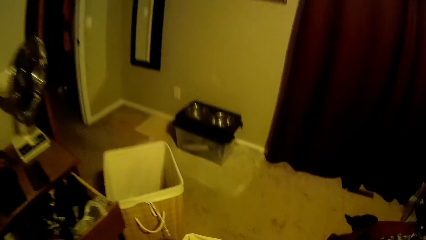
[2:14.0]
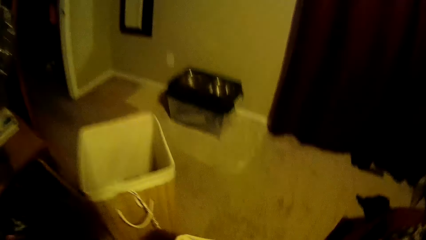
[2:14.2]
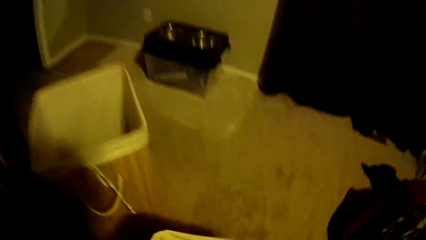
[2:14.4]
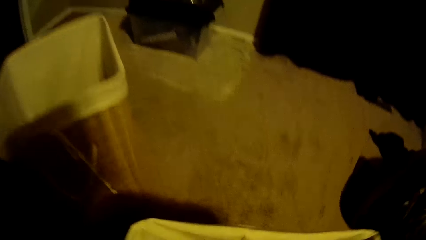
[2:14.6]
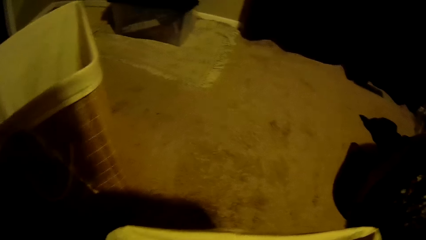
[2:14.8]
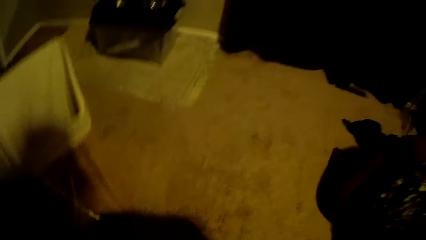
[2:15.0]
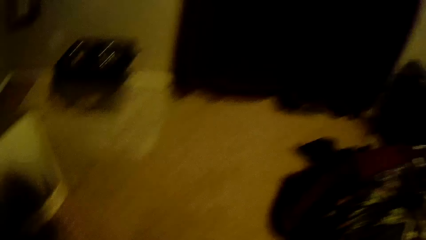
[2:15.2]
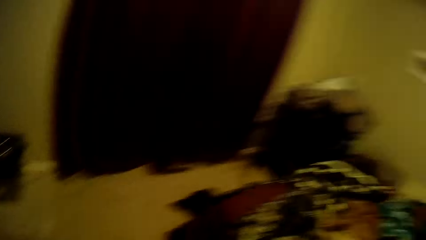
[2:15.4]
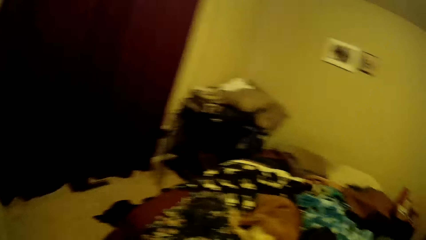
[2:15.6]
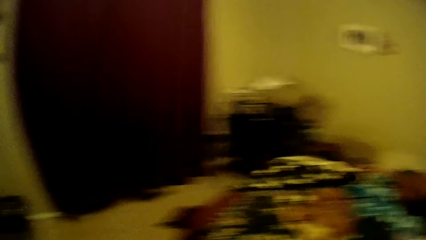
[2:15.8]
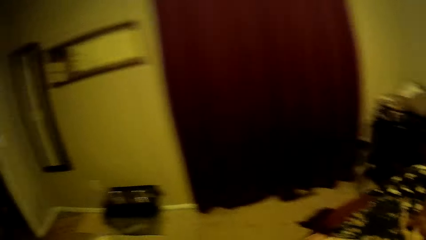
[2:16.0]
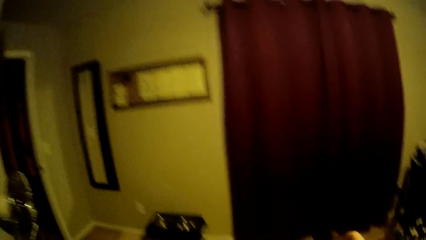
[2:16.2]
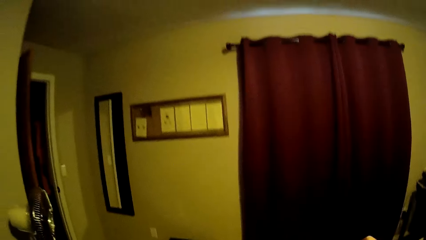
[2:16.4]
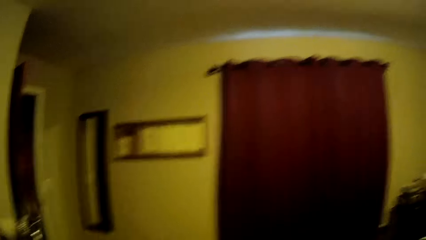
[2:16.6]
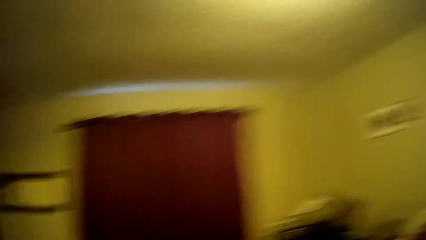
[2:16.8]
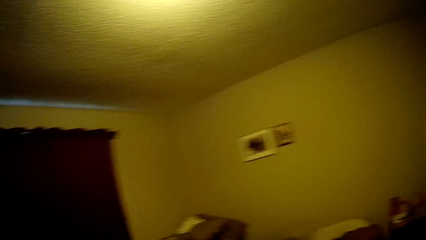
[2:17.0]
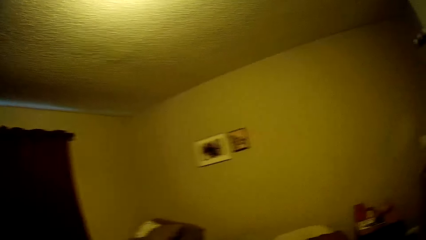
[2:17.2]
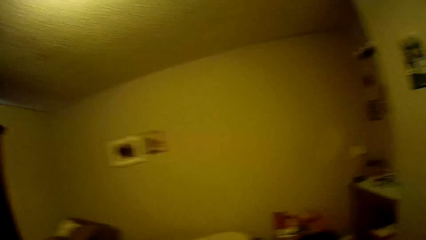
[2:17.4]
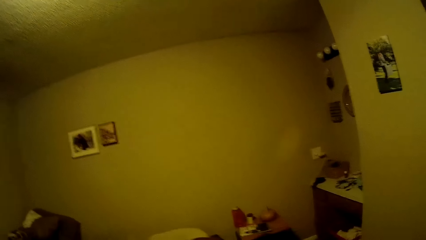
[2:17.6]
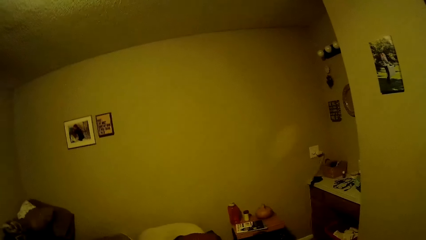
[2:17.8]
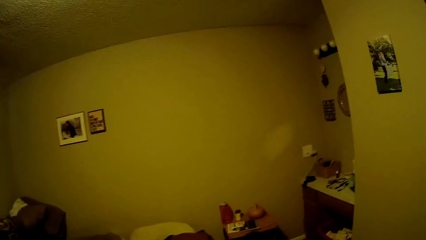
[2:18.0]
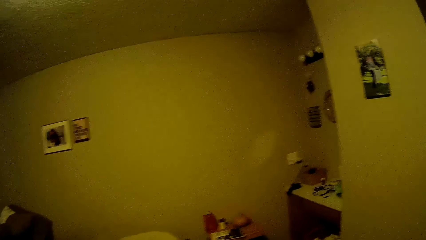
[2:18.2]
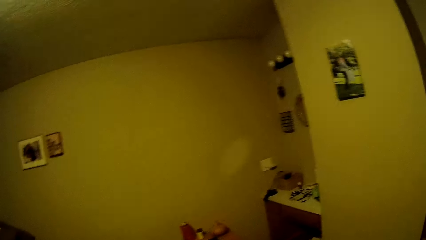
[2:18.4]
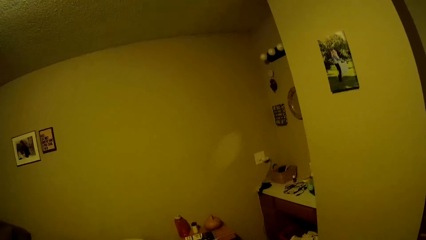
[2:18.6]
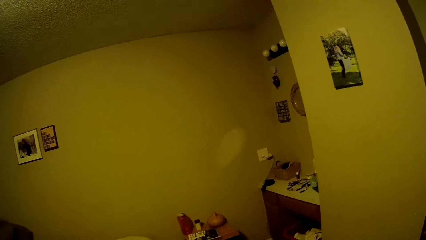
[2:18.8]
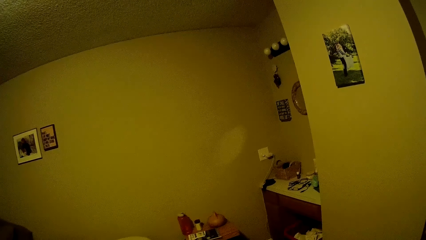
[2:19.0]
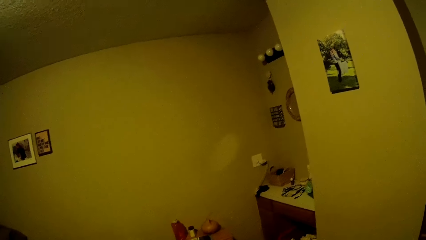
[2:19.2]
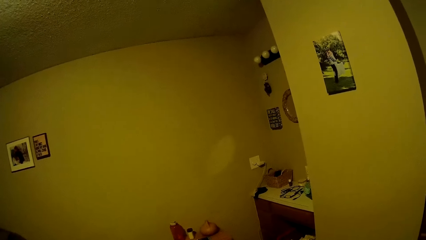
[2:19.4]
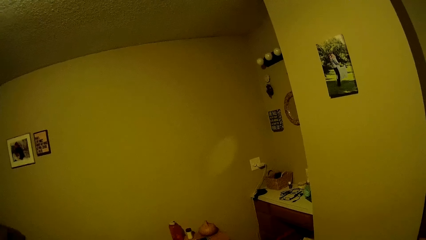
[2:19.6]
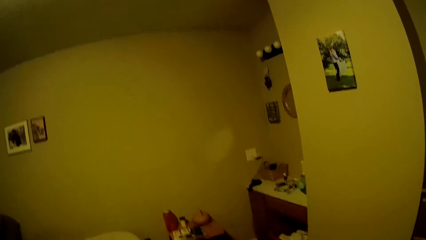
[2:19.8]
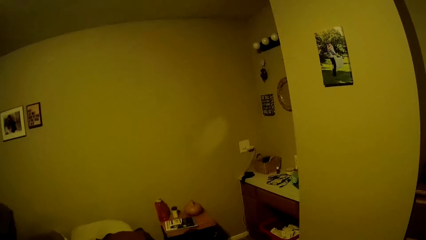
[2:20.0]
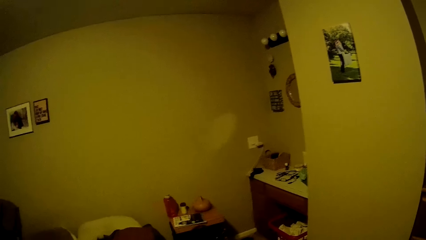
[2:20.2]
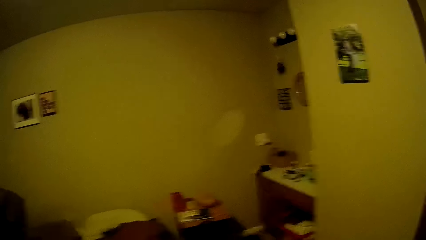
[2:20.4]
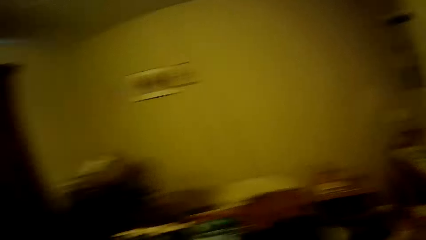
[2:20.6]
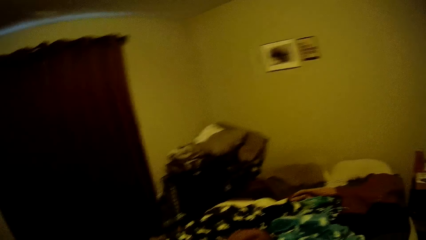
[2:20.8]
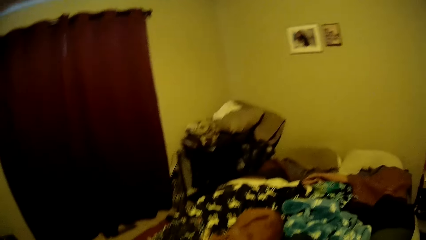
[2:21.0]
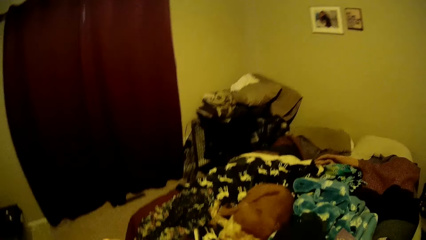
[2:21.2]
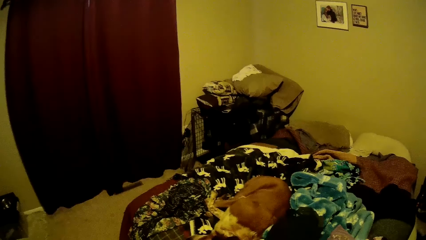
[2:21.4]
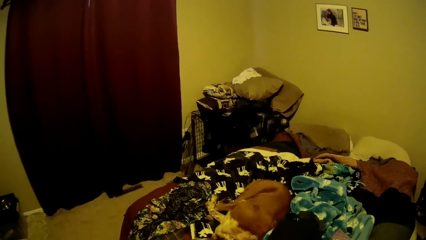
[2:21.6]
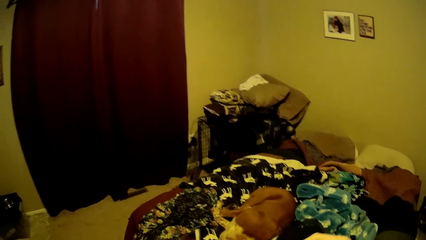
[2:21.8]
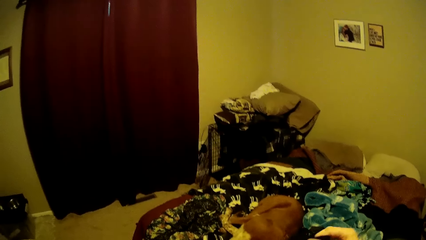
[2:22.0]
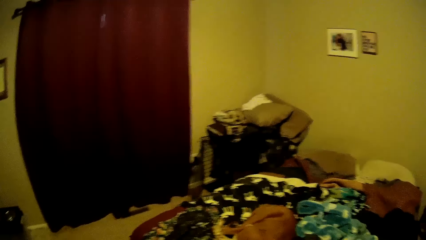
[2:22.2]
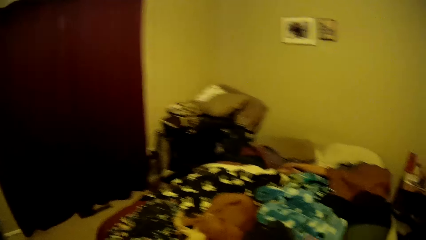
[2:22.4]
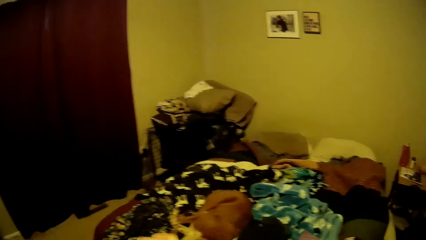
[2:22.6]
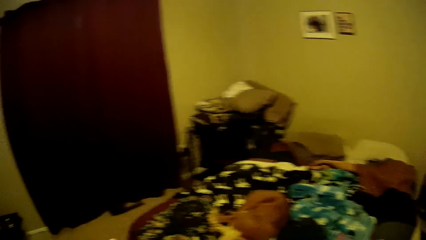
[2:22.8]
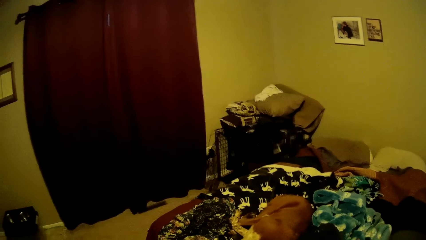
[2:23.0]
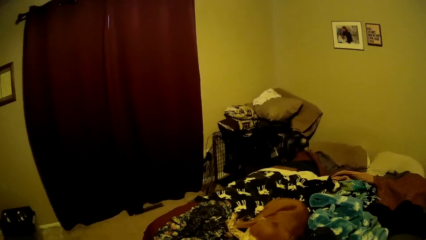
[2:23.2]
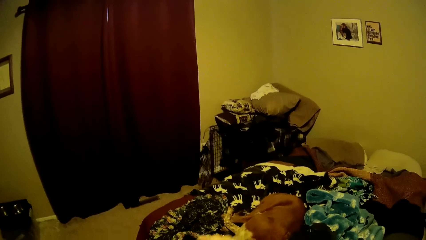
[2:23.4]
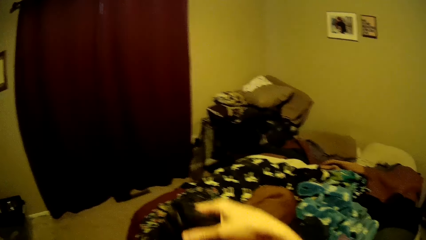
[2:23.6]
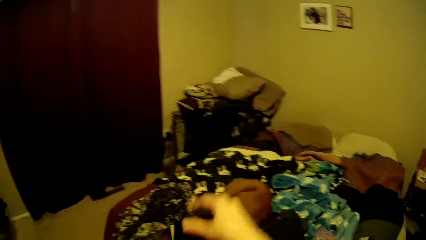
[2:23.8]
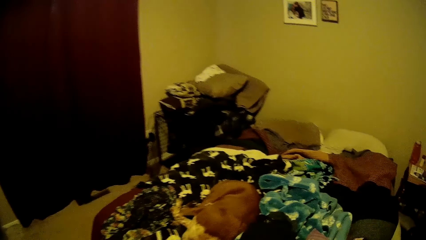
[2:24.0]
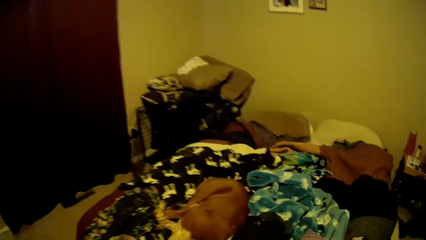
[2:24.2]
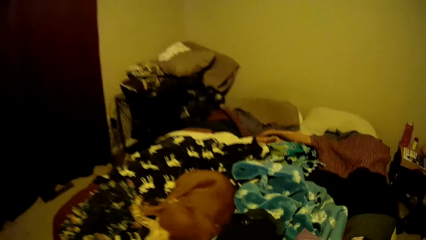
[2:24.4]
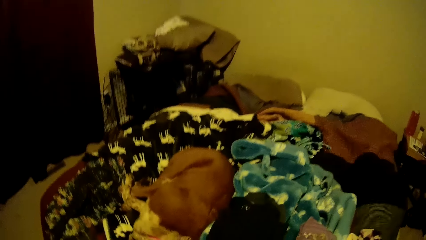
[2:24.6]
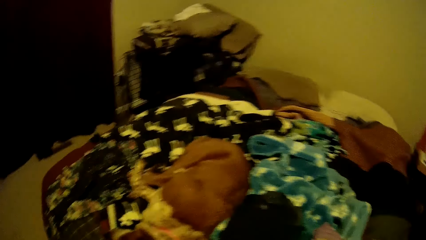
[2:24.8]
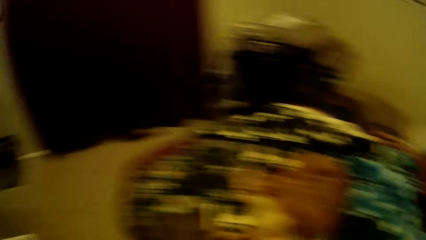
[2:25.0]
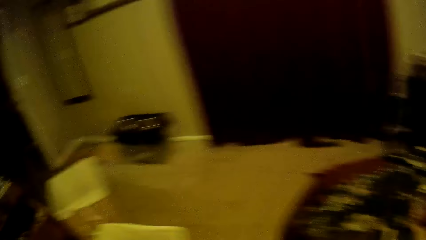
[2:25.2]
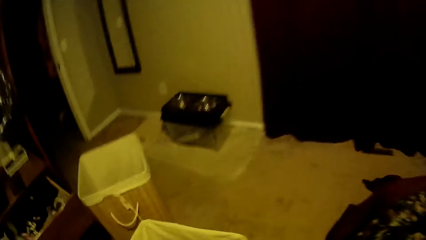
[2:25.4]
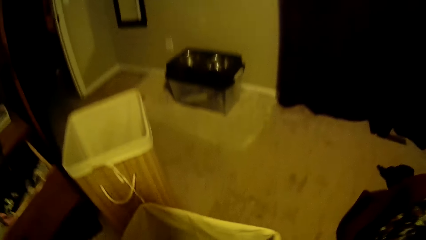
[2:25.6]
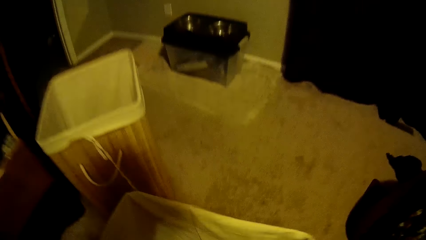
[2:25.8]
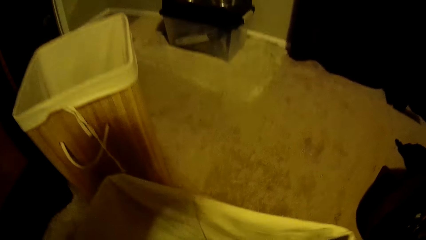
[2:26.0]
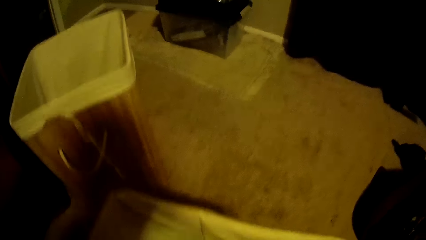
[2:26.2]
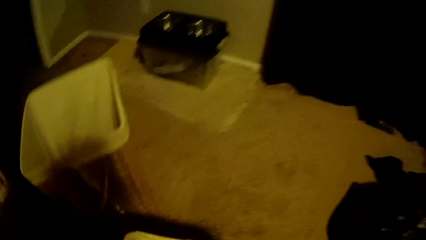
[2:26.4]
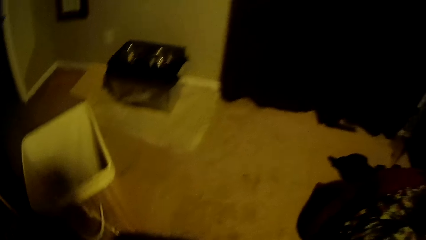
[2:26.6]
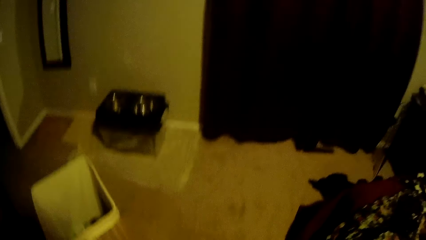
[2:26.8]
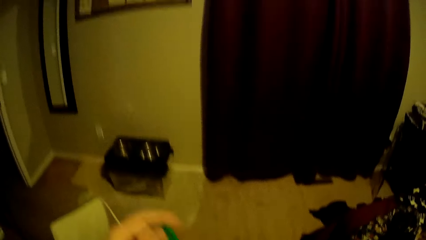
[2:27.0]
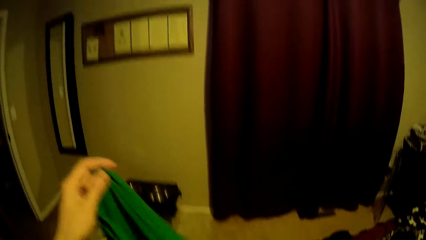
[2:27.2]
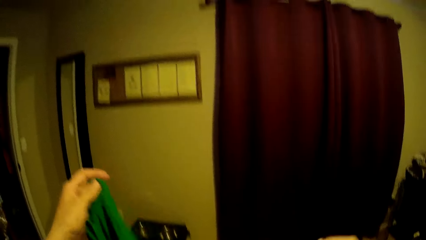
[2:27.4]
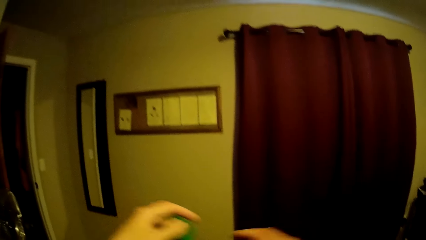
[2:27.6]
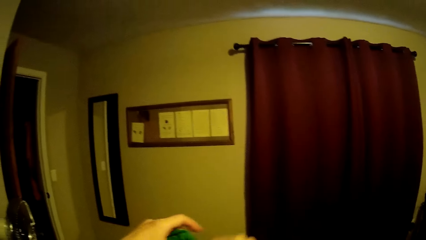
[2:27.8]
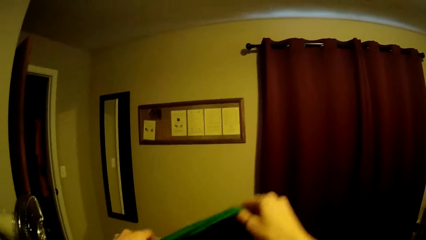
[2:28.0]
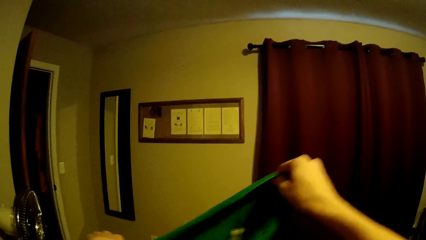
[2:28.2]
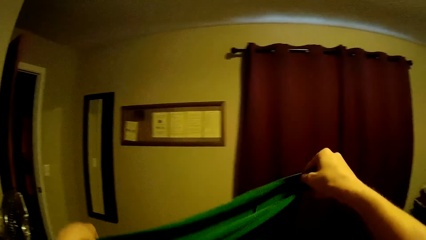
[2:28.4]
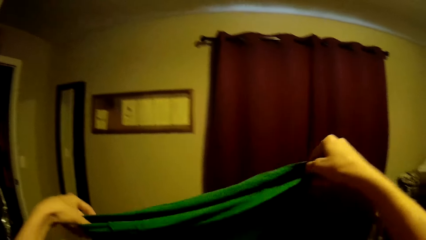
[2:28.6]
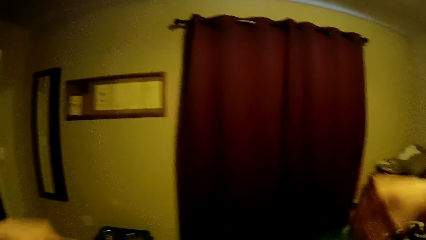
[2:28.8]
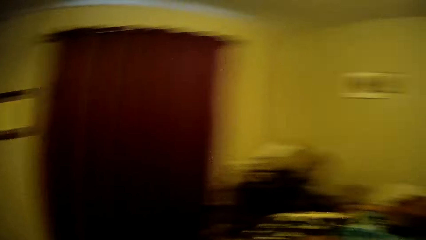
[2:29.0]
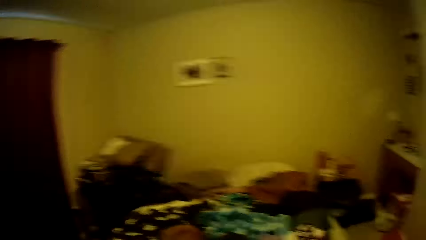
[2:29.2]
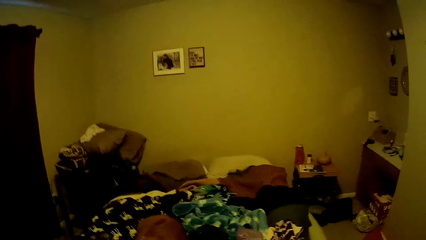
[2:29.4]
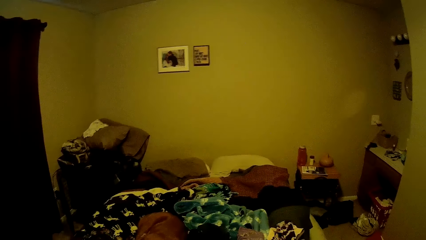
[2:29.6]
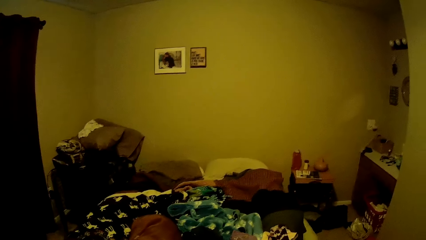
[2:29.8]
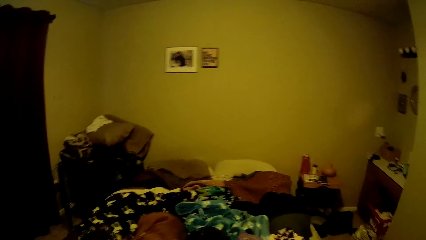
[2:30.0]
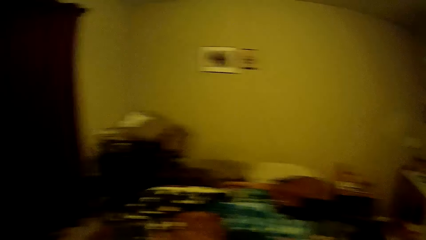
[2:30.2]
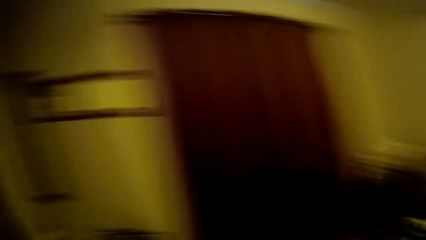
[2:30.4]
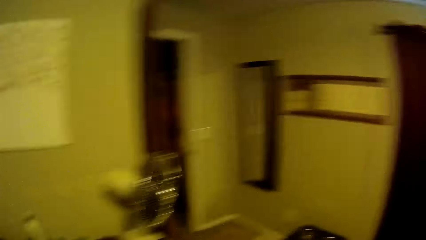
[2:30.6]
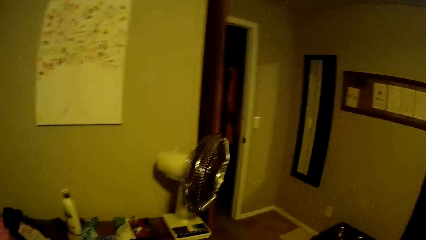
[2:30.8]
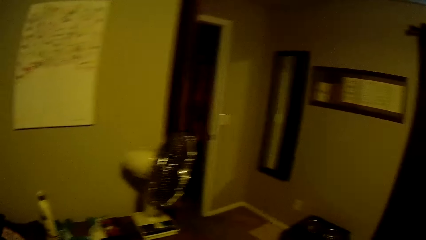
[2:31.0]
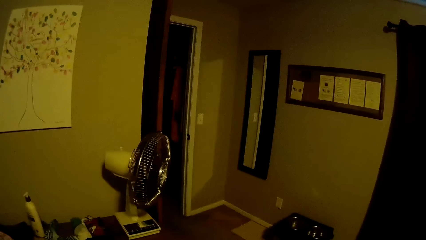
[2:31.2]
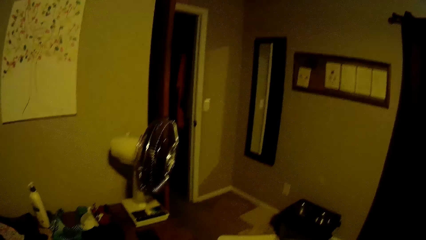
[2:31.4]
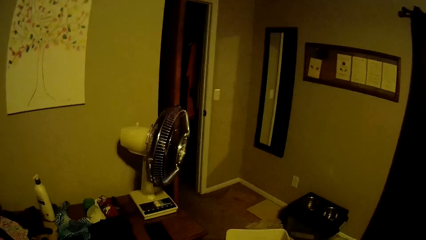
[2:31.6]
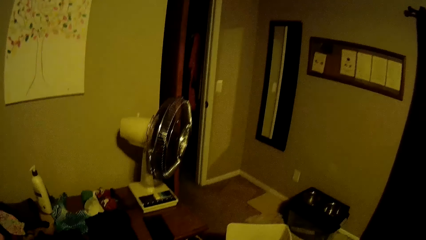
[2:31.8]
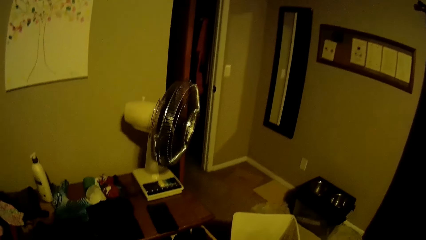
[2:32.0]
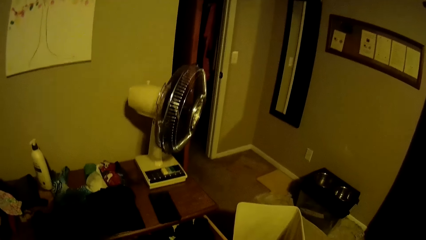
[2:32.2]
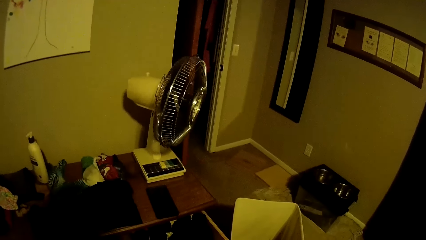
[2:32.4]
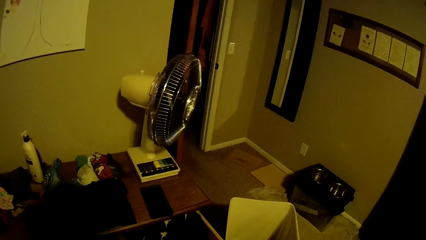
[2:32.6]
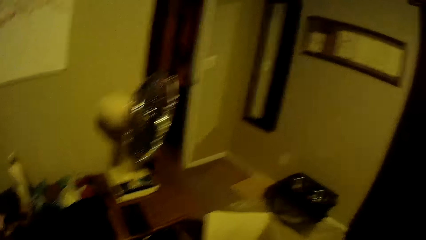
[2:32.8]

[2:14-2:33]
The camera wearer looks around. They drop the cloth on the bed. They pick a t-shirt from the hamper. They hold the t-shirt firmly.
